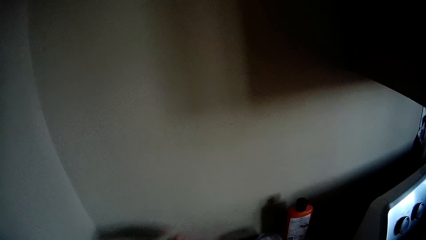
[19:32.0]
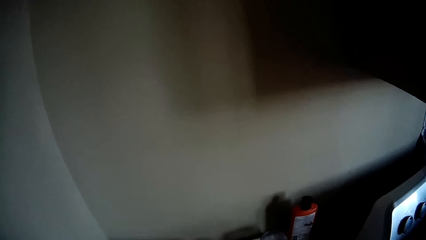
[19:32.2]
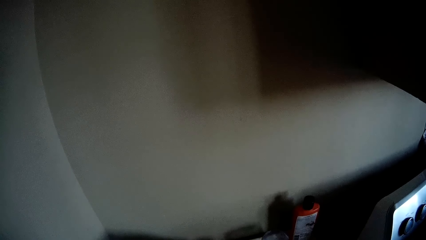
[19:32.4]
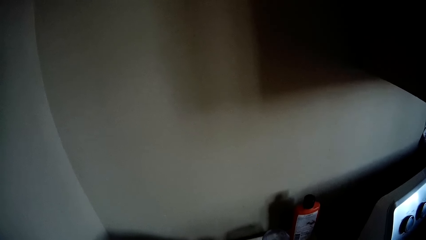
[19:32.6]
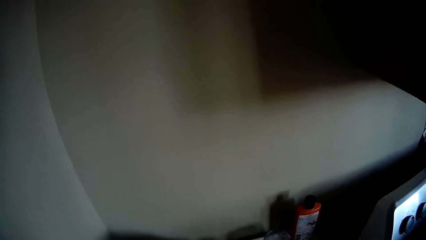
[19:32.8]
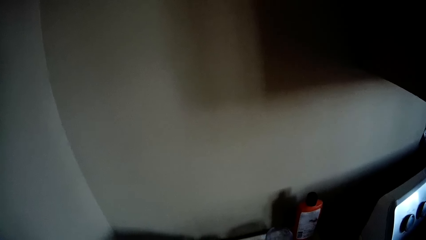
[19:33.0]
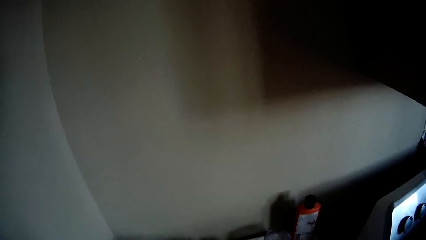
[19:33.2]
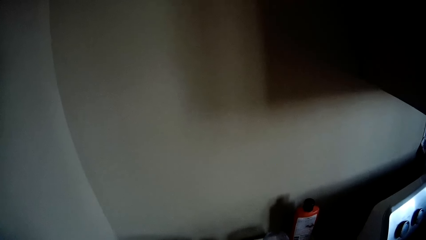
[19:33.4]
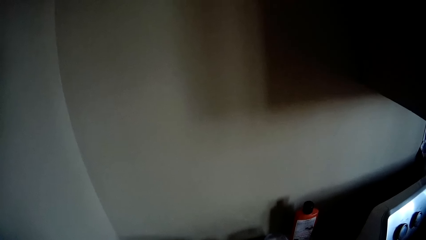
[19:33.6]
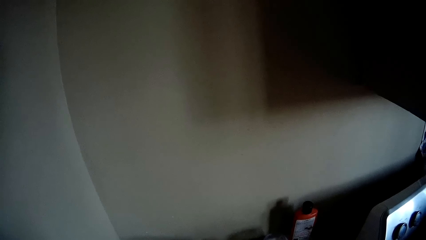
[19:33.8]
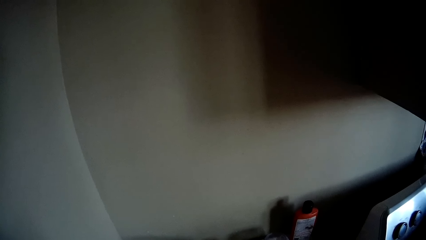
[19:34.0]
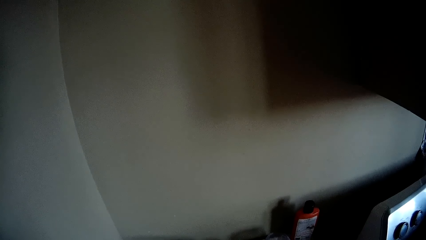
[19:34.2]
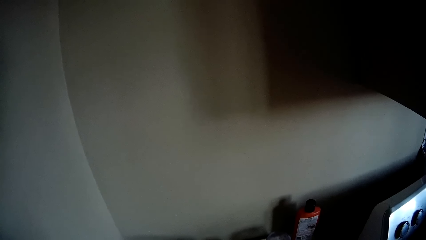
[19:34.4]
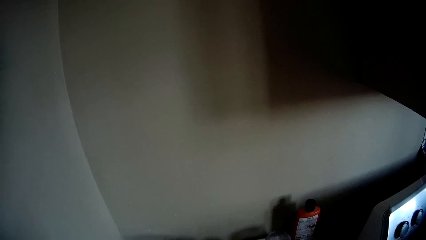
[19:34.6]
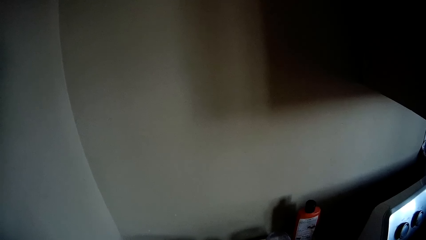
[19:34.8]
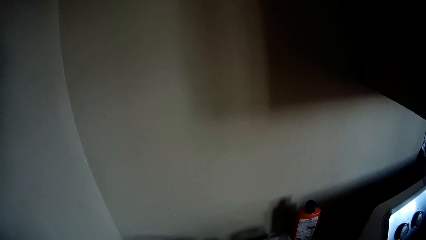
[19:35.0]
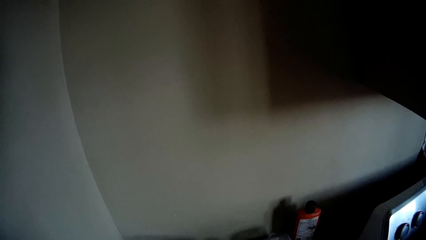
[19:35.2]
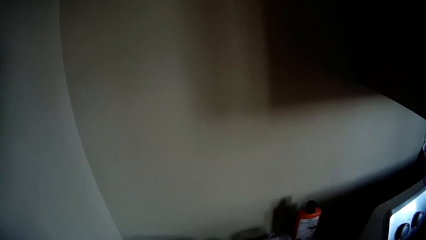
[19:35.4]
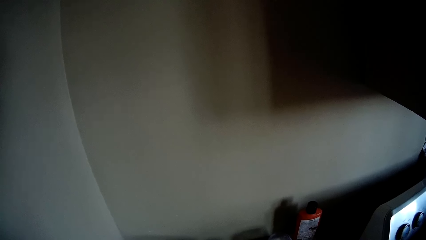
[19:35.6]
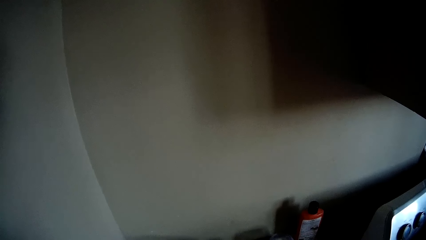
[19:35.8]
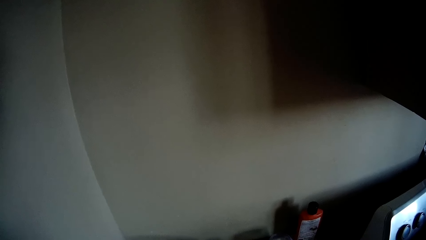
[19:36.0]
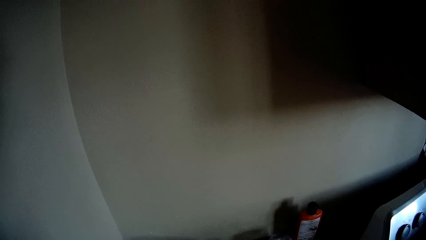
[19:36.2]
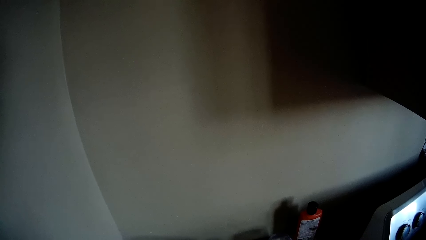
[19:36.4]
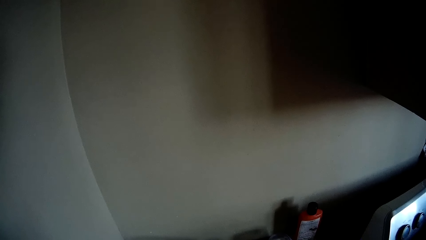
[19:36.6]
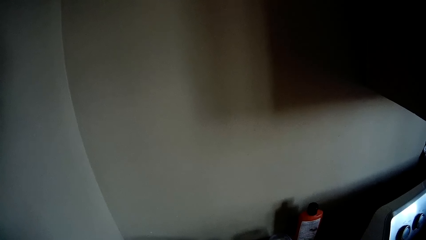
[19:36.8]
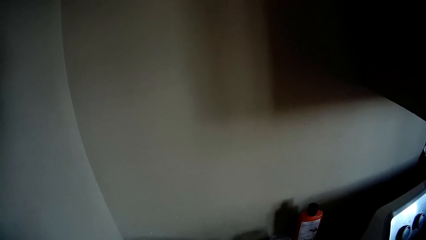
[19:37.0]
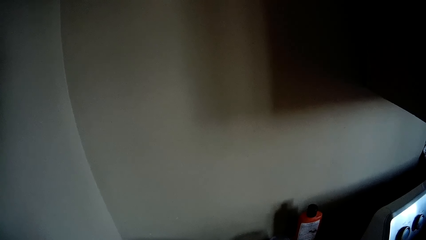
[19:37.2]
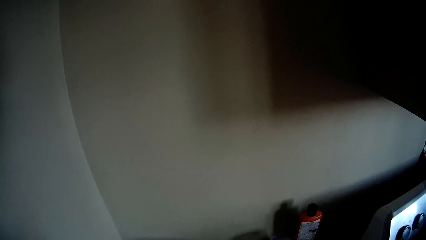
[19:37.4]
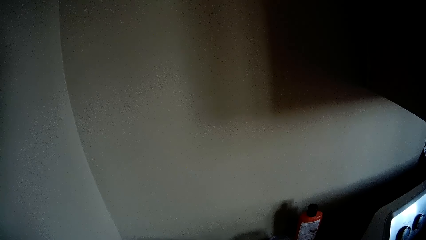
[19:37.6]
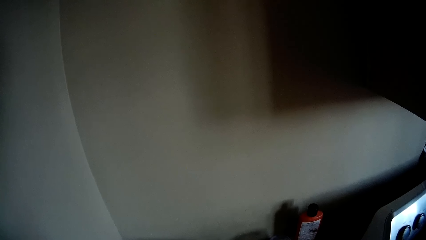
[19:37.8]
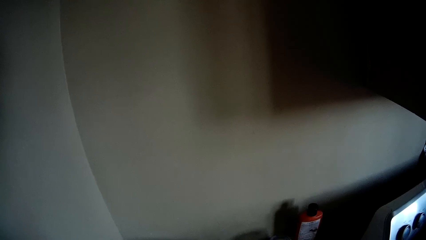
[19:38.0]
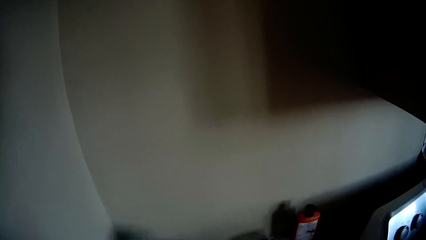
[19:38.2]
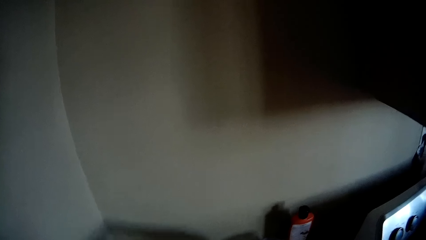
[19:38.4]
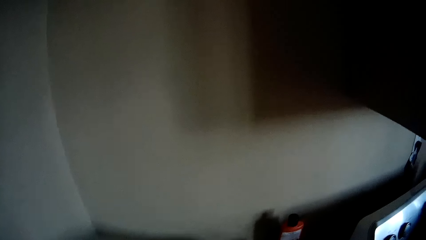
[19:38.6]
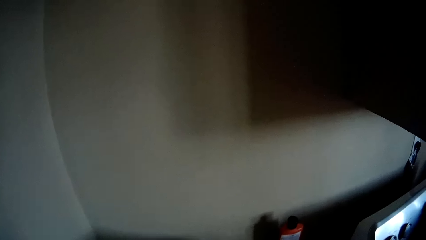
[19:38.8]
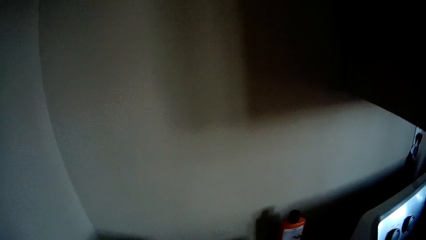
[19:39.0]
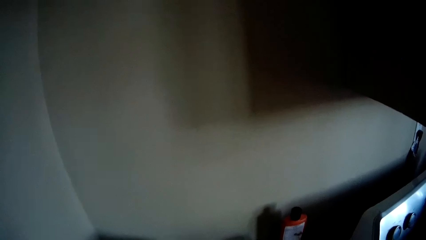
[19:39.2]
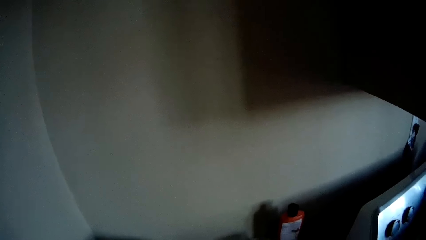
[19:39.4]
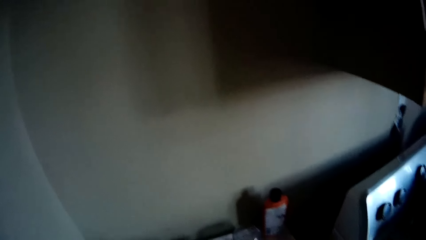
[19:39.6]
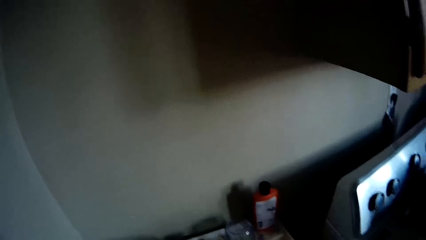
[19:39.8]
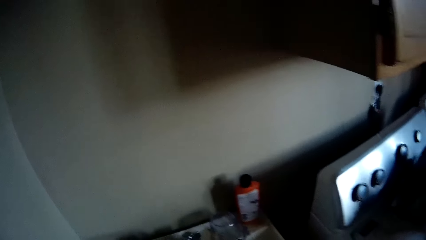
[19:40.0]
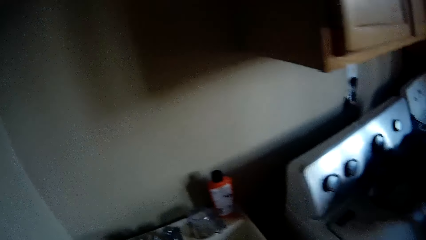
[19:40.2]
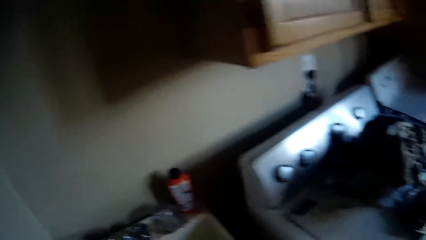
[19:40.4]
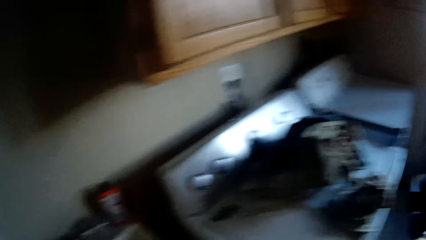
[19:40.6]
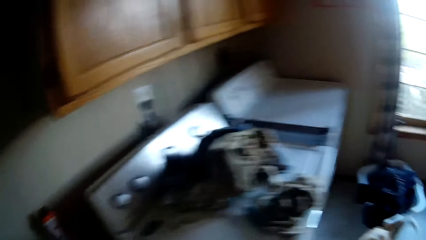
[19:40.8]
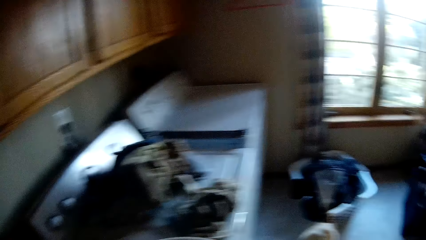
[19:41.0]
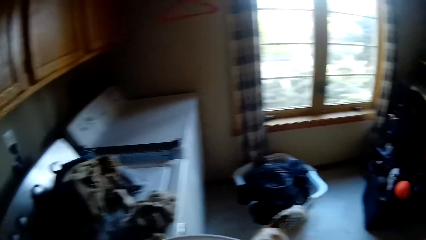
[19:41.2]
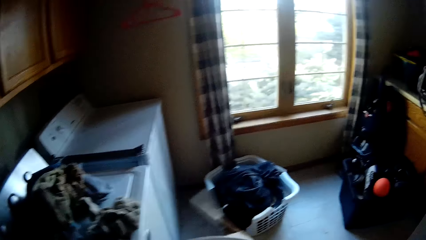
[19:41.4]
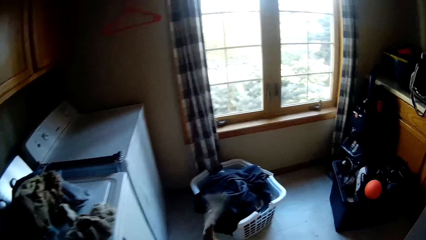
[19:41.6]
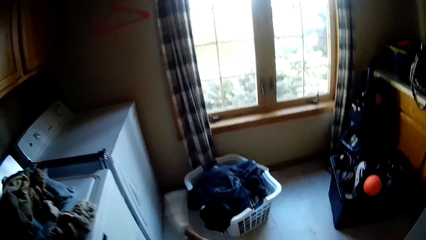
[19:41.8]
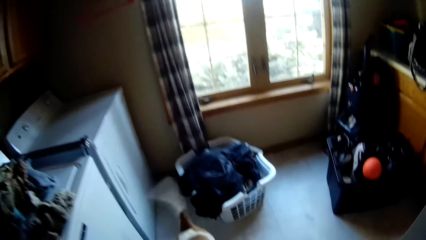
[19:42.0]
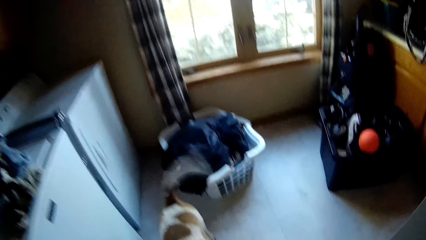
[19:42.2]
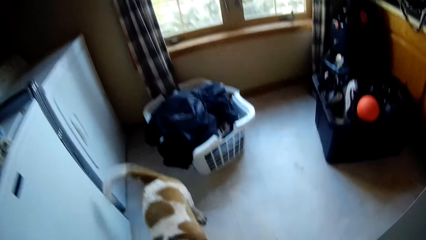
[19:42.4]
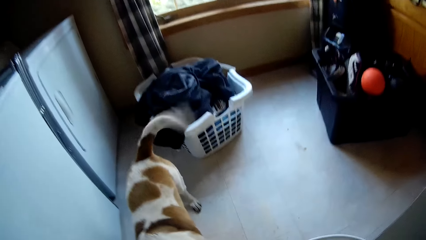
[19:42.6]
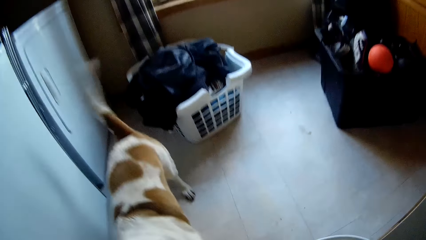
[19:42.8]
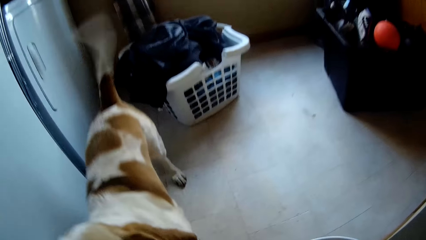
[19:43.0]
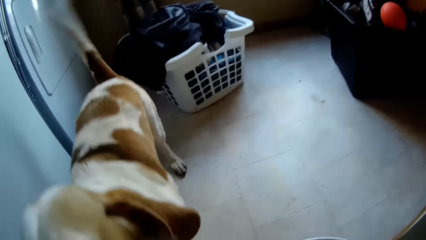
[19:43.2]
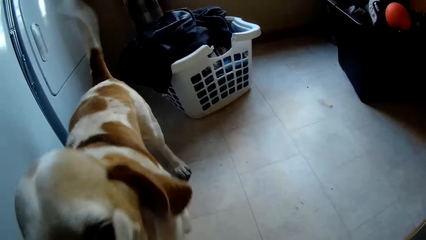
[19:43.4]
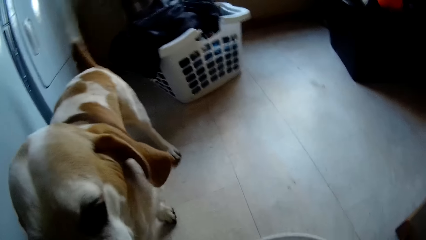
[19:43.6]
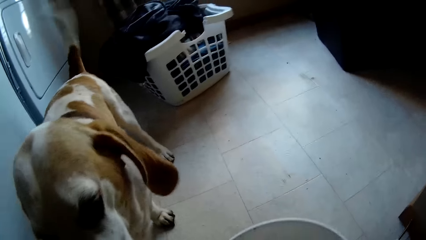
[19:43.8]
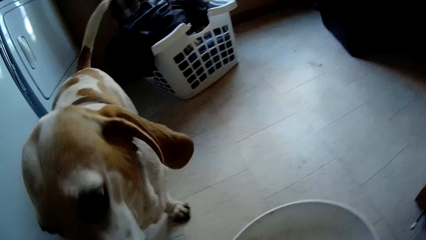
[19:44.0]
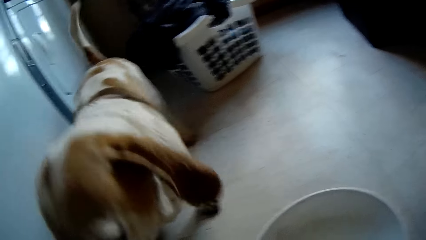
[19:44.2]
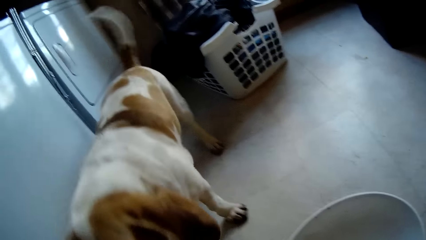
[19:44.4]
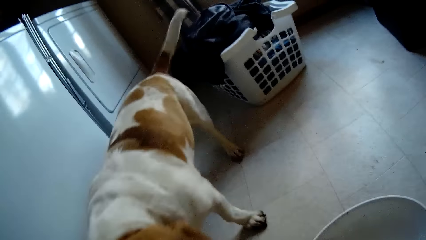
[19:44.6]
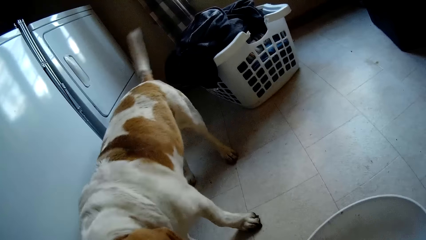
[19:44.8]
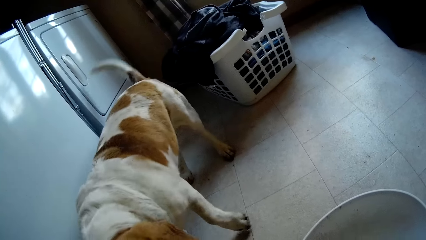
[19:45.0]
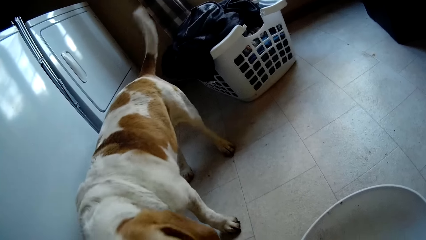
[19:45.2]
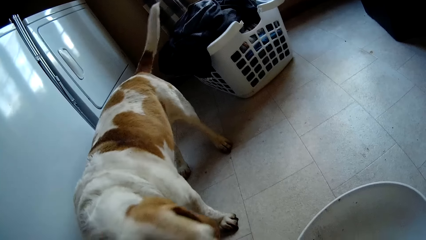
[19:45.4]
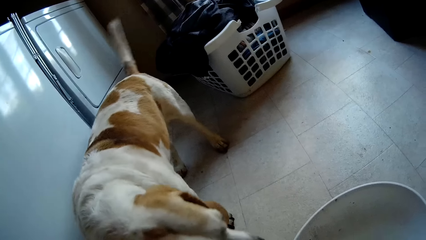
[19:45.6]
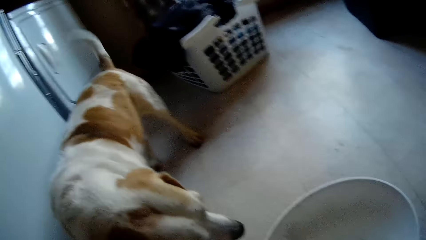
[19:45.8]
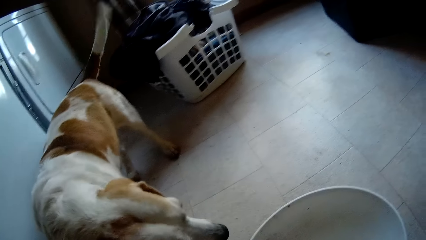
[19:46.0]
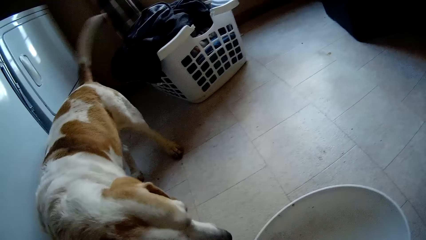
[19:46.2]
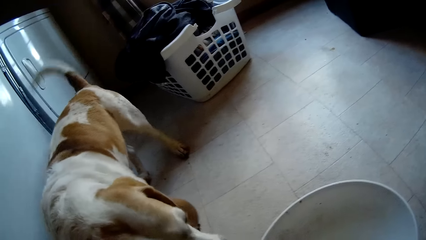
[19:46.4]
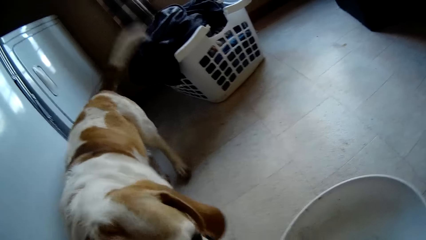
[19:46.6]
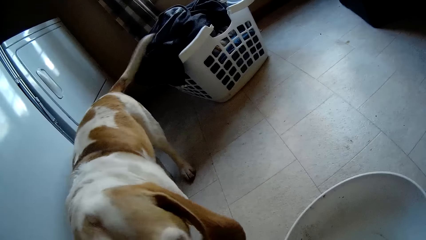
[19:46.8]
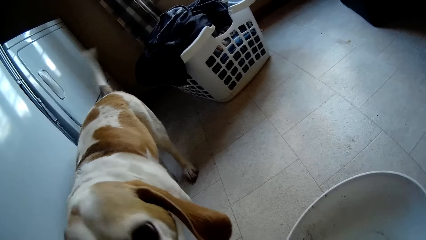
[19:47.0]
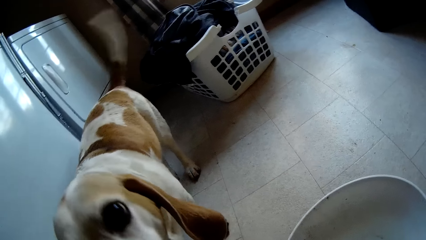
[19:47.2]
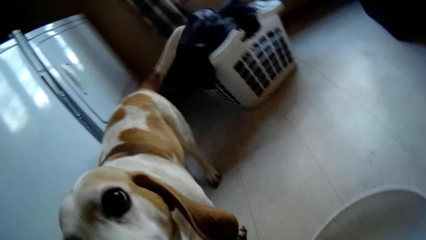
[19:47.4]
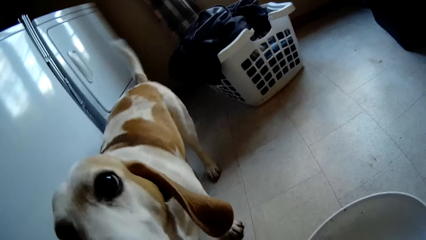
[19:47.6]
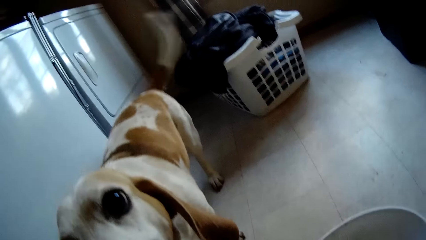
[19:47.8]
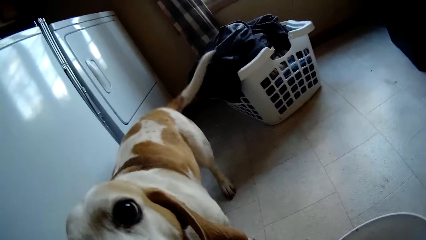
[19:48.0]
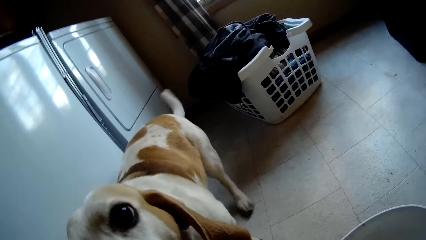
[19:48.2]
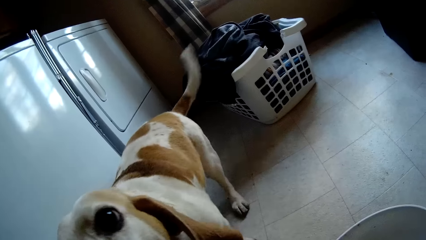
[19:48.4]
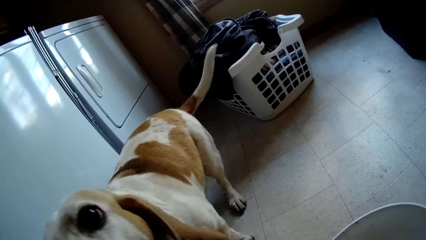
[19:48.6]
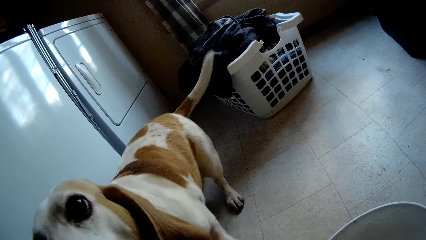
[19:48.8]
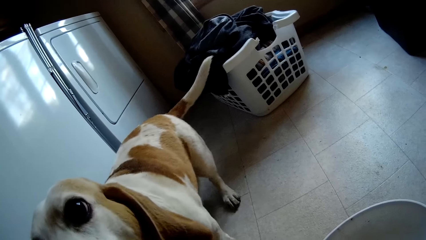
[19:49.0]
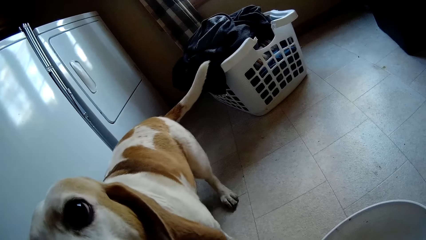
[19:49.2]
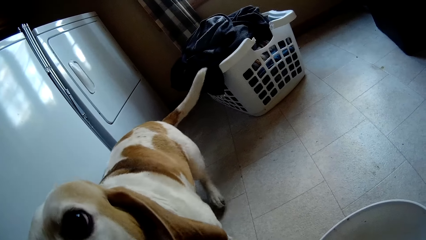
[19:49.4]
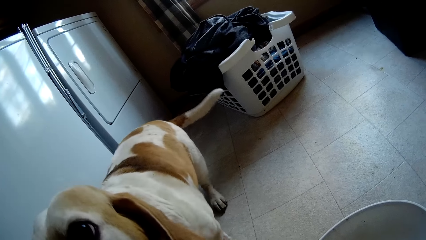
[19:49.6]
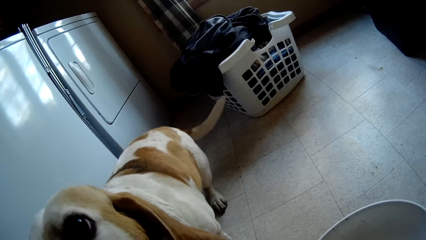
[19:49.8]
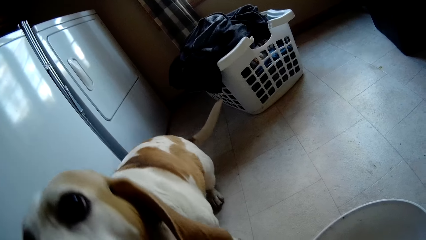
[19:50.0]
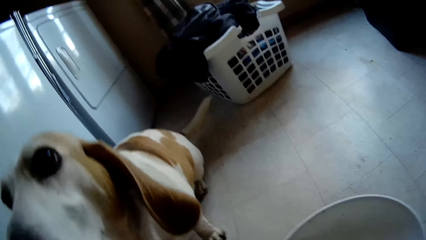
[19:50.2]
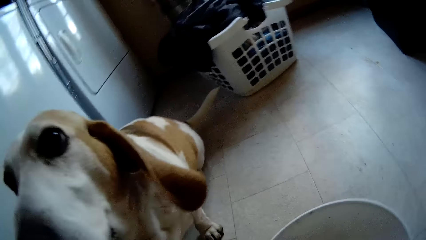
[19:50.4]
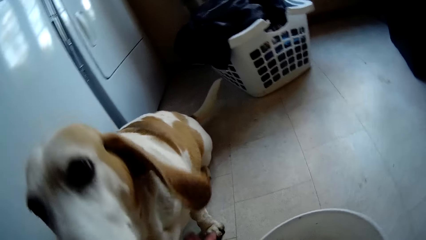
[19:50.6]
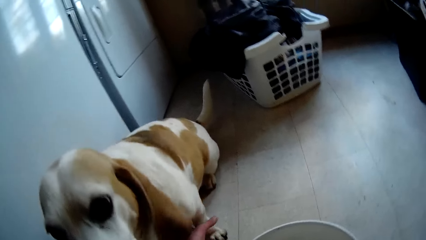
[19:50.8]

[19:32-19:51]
The camera wearer does something. They turn around. They talk with a dog. They put a bowl on the floor. They talk with the dog. The dog sits on the floor.
